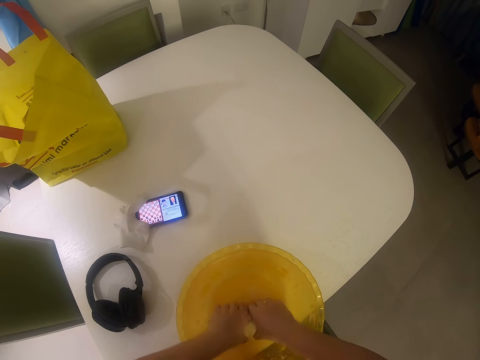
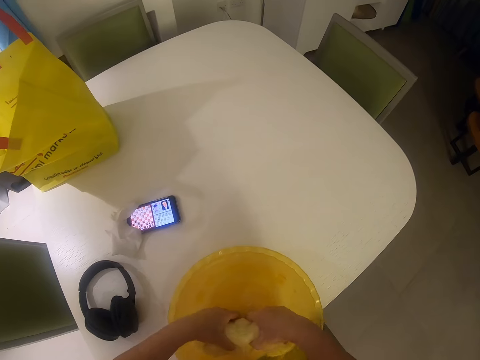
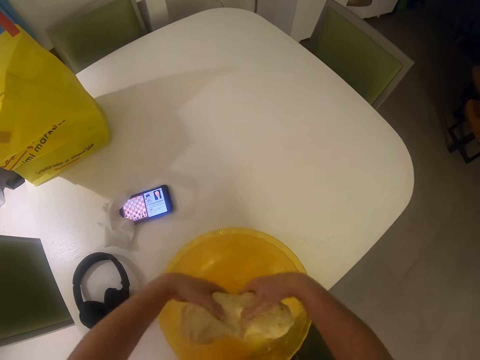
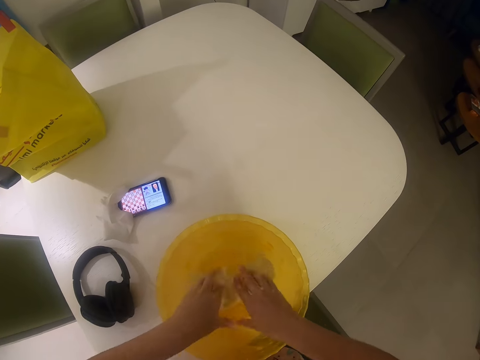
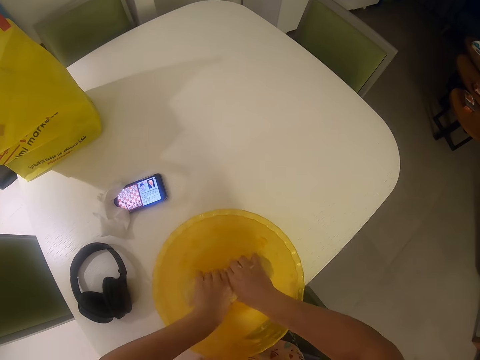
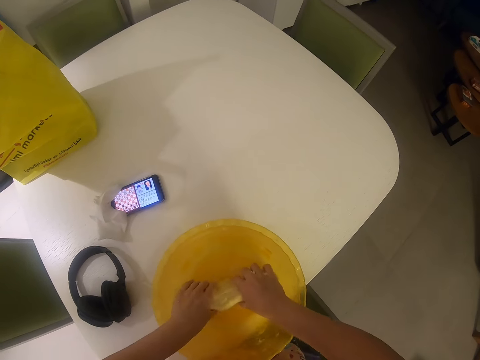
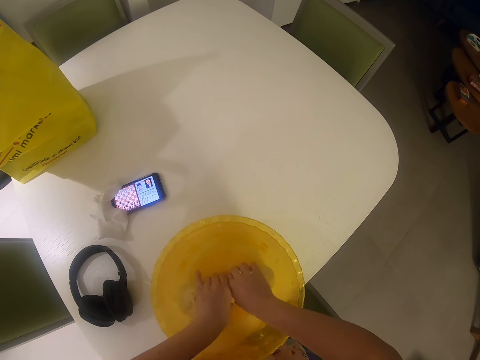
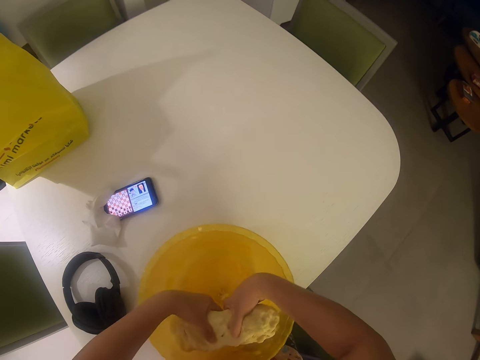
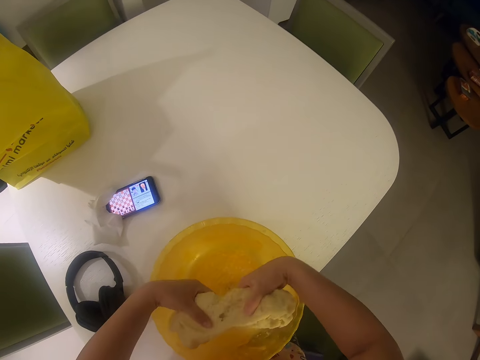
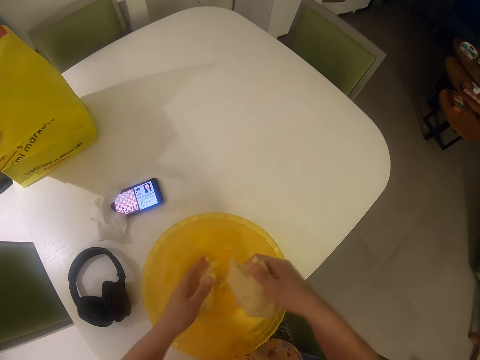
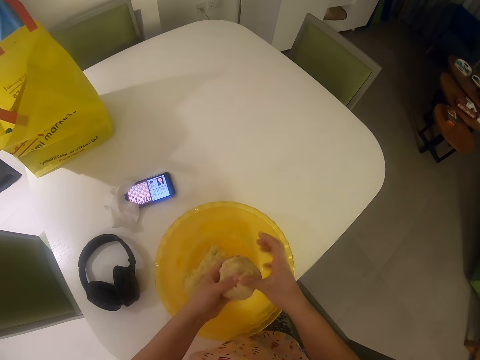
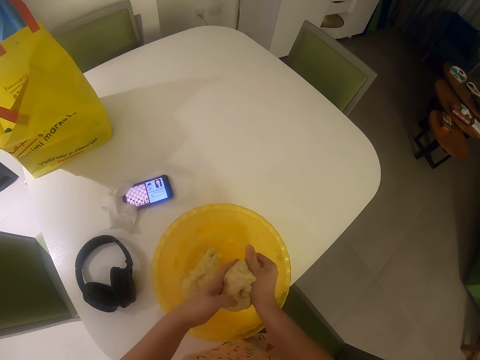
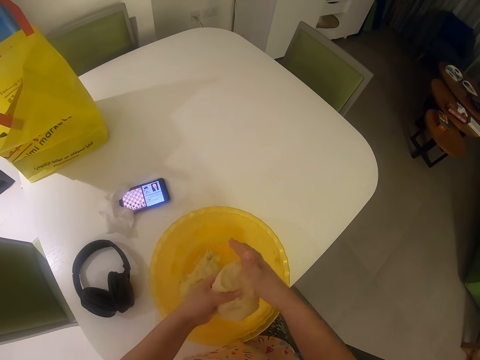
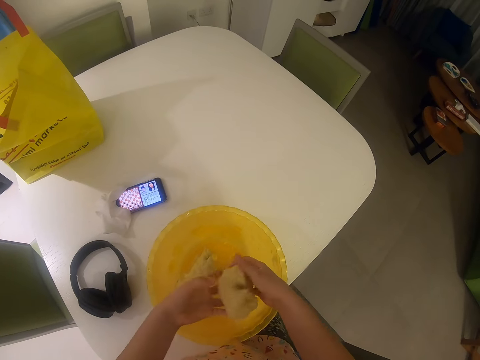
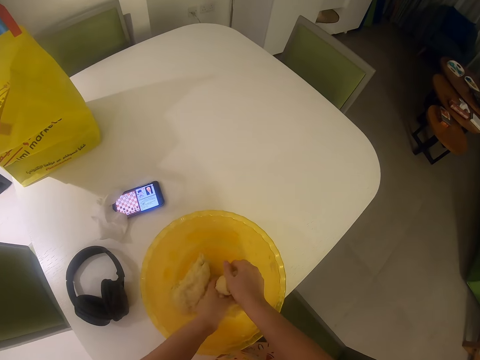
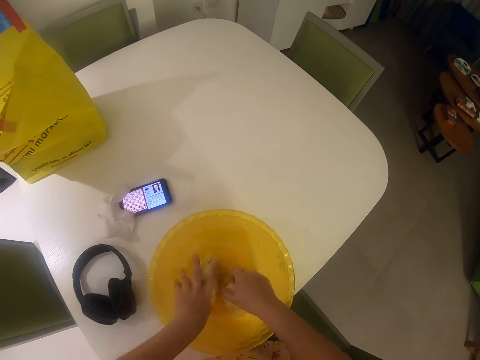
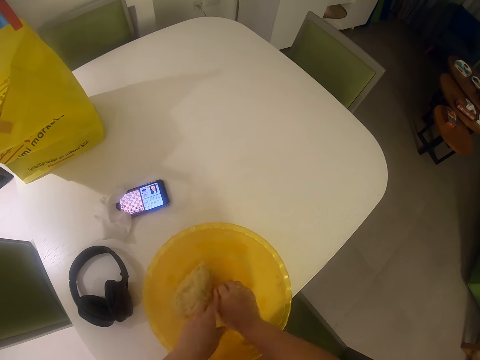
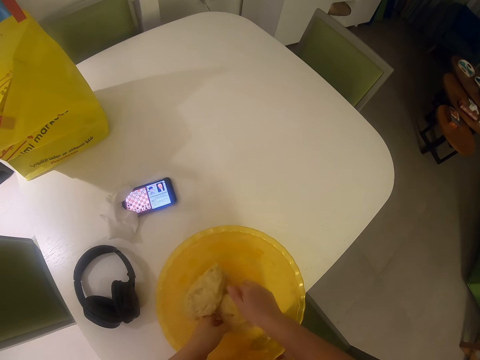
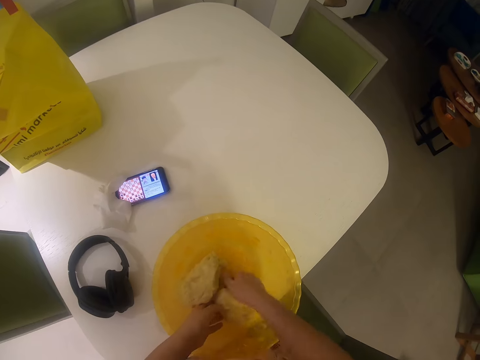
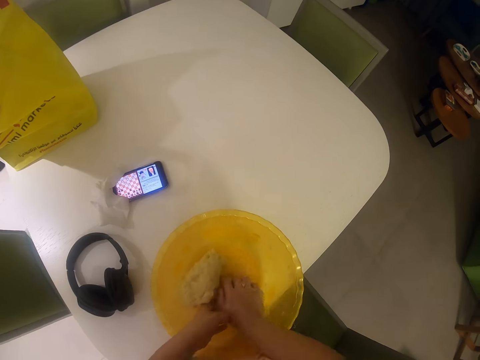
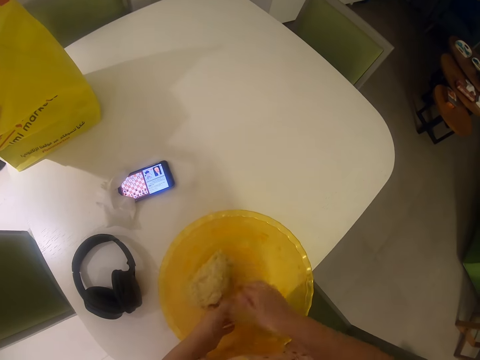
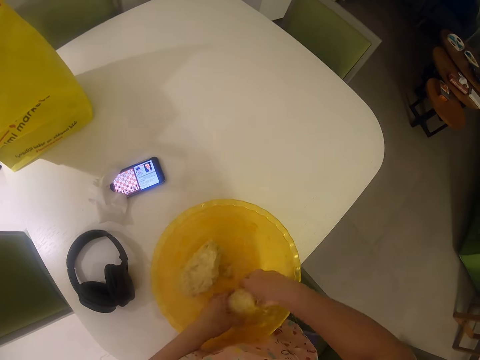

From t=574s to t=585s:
The camera wearer cuts the kneaded dough in half with her hands. She drops the dough in her left hand in the bowl or basin. She kneads the dough in her right hand with her hands in the basin.

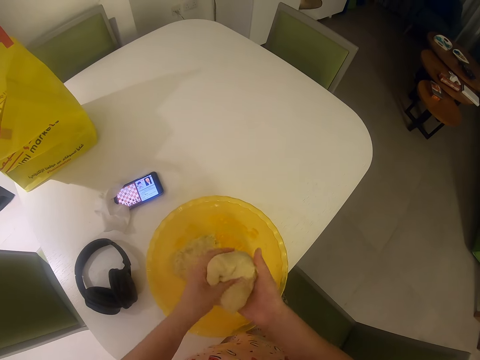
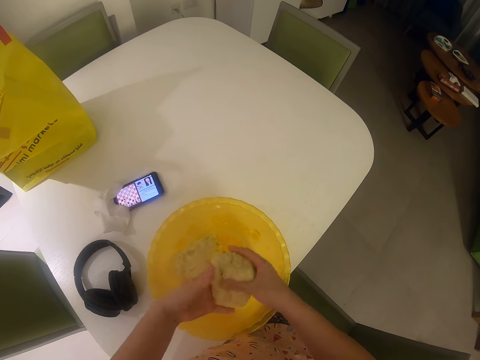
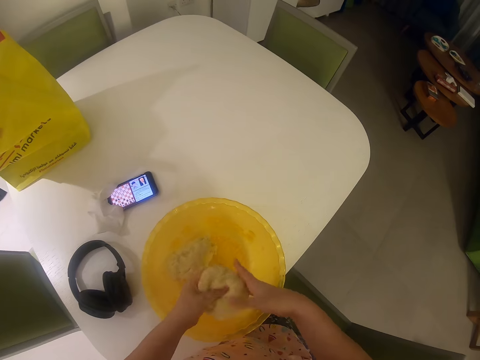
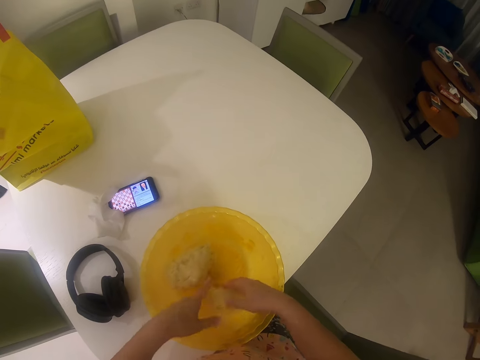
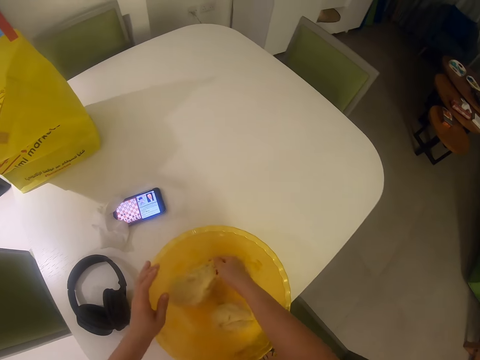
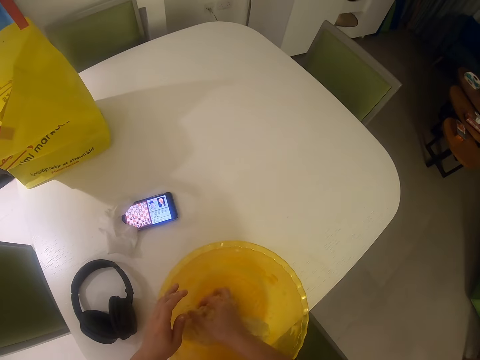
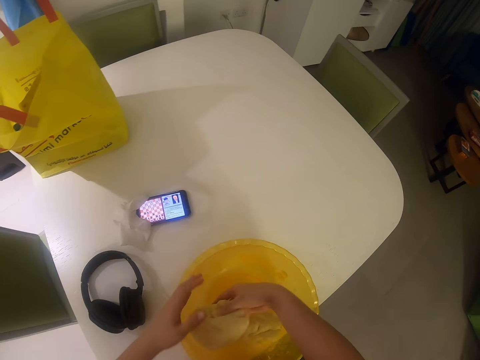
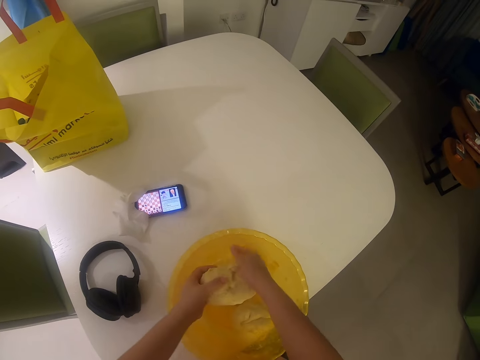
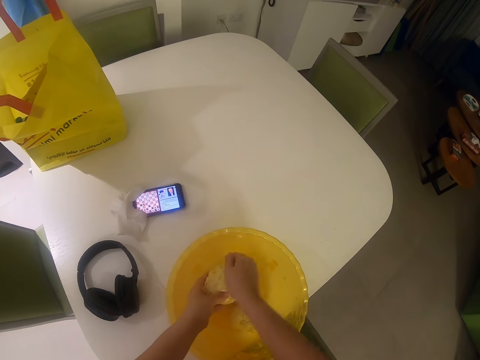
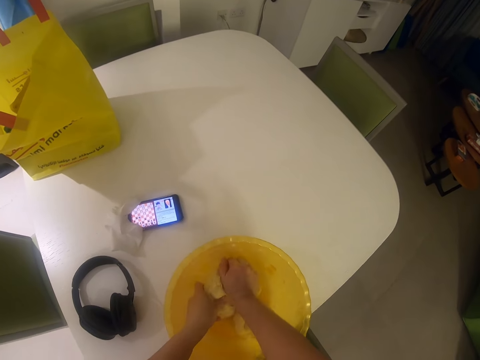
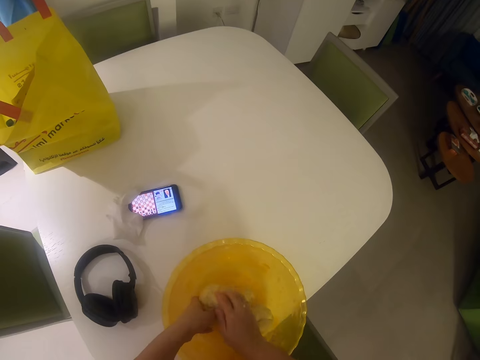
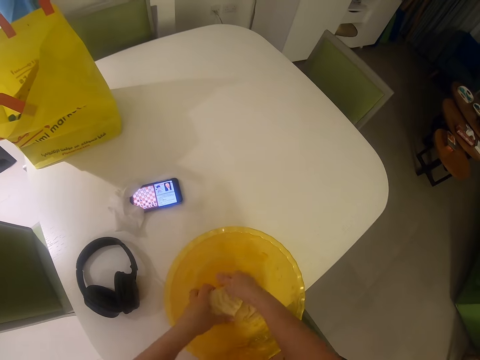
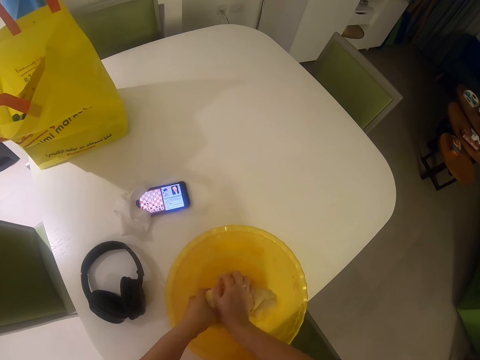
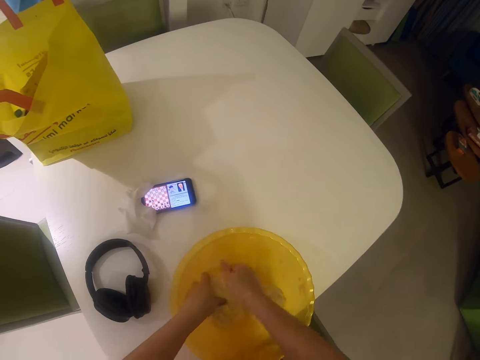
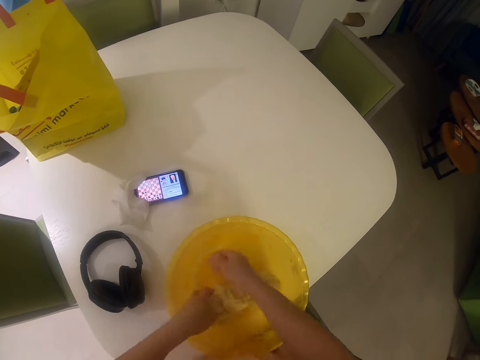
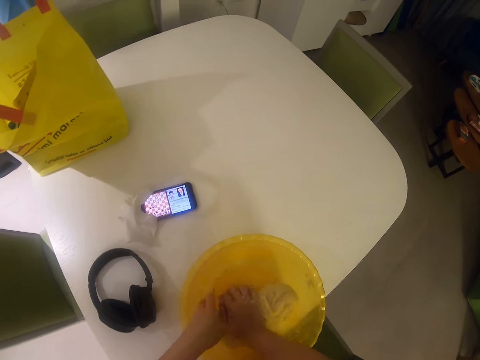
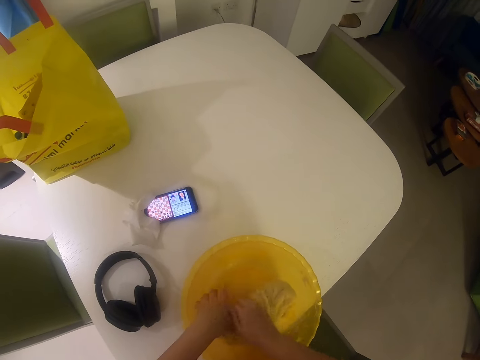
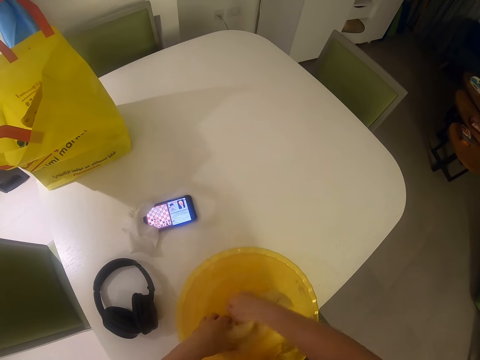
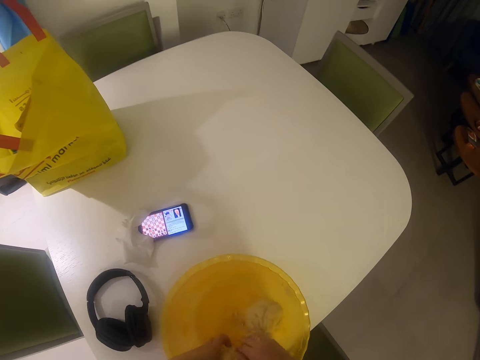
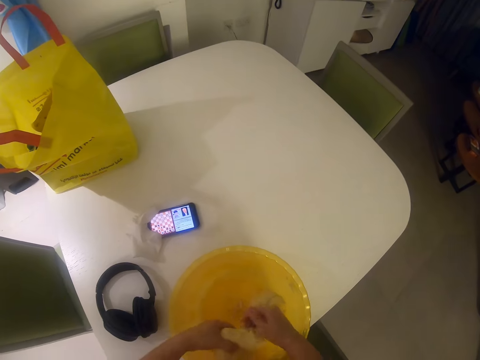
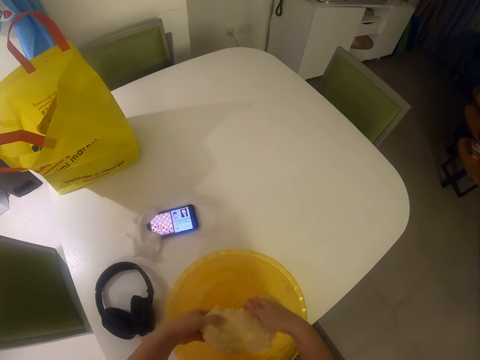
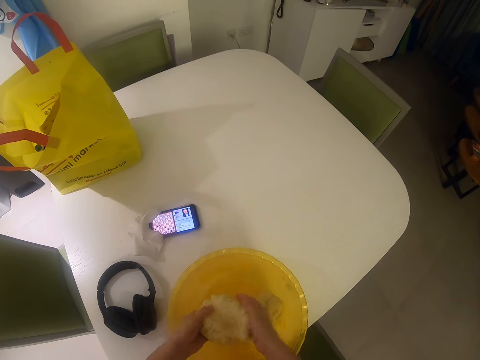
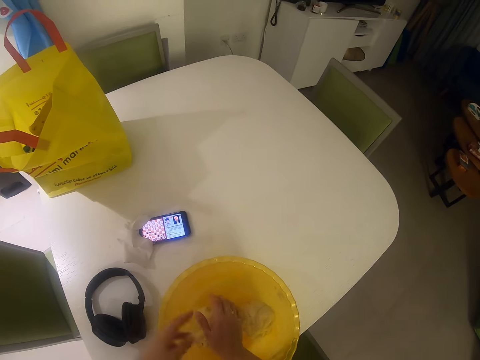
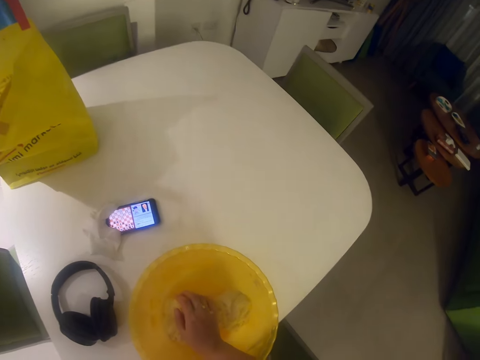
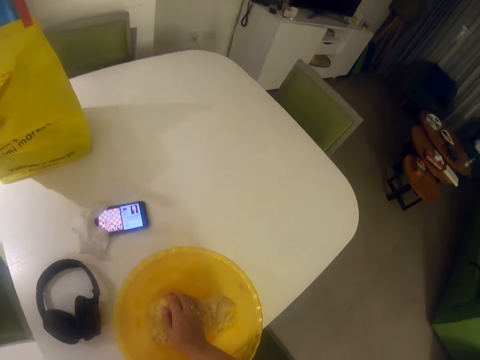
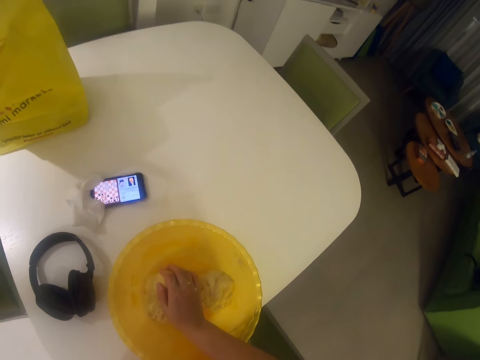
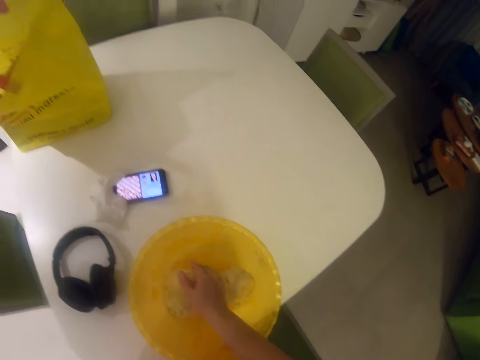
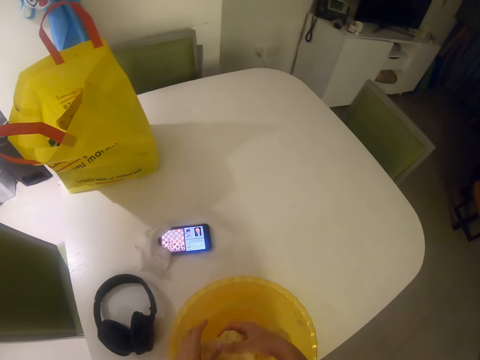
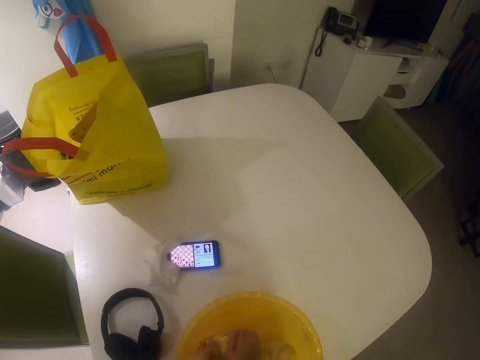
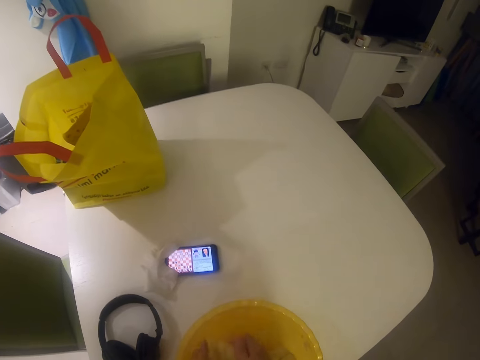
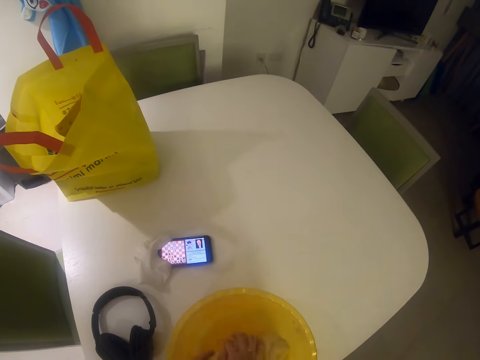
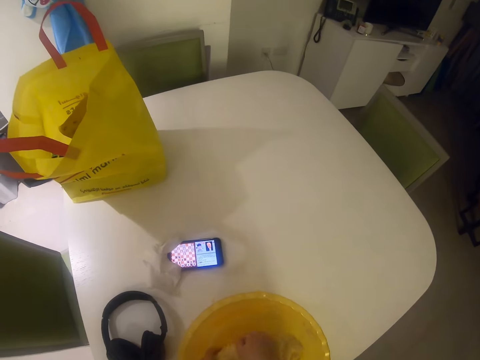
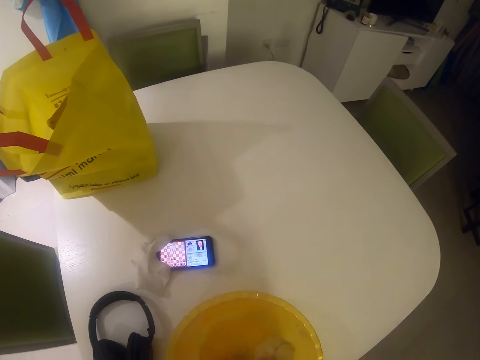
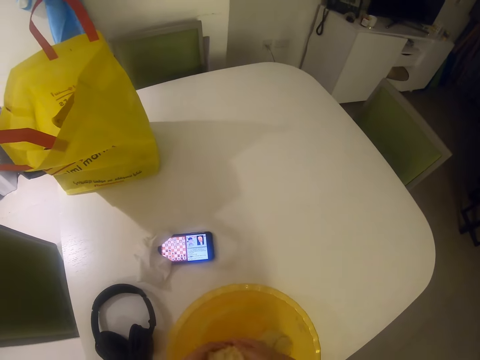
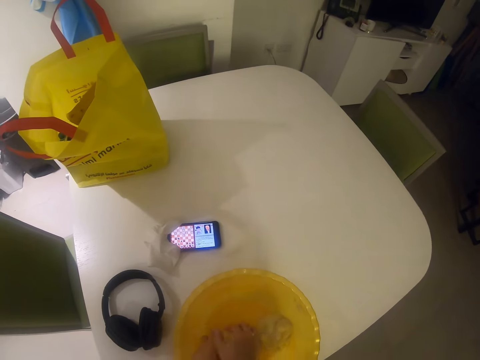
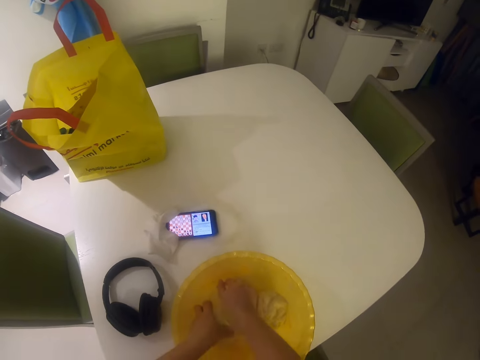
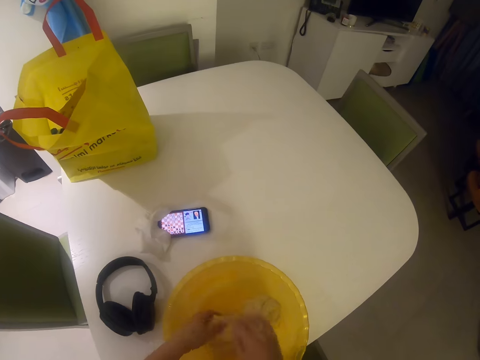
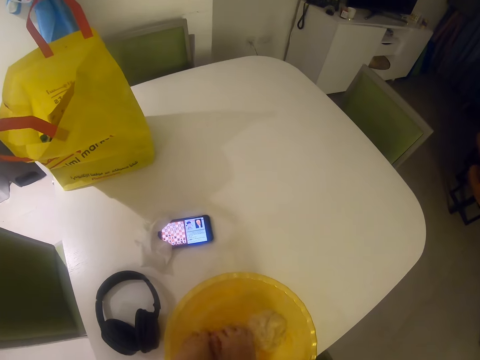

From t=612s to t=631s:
The camera wearer drops the dough in her hands in the bowl. She picks up the other half of the dough from the bowl with her right hand. She kneads the dough with her hands. She touches something. She kneads the dough in the basin.
